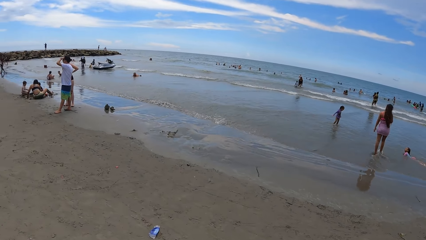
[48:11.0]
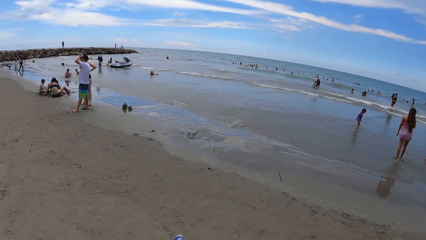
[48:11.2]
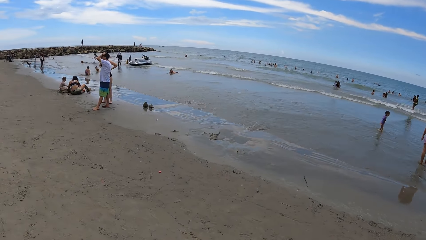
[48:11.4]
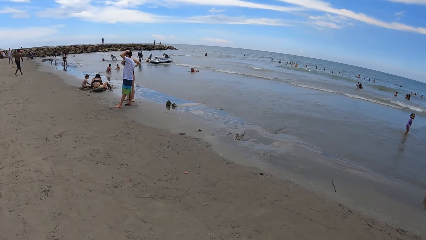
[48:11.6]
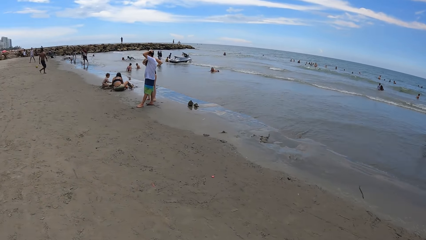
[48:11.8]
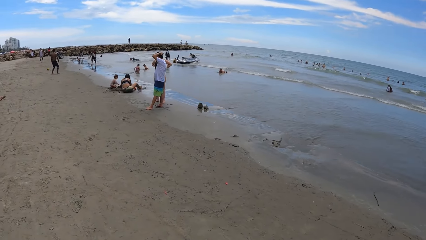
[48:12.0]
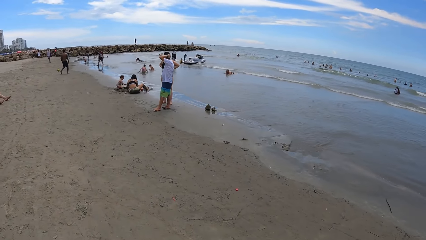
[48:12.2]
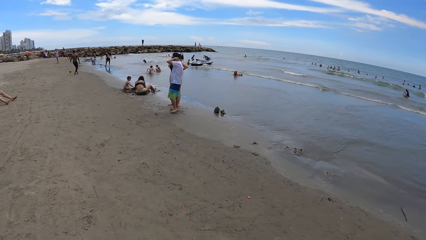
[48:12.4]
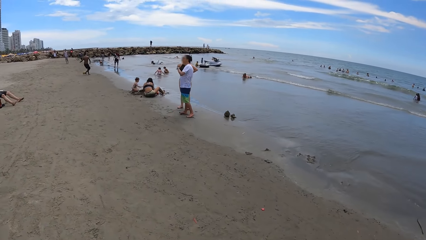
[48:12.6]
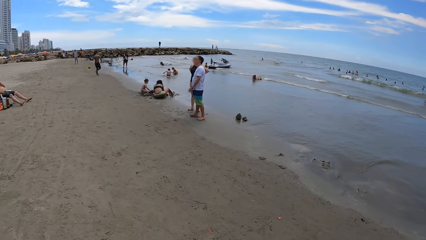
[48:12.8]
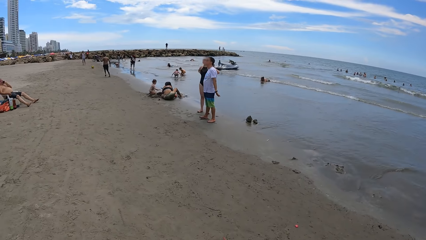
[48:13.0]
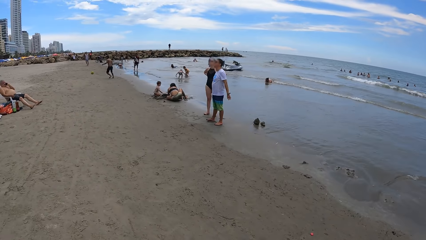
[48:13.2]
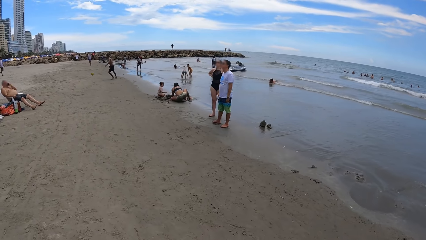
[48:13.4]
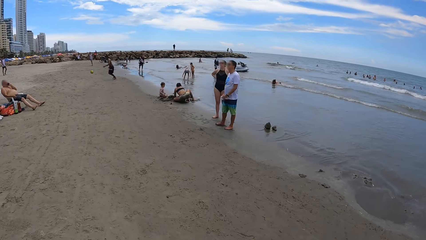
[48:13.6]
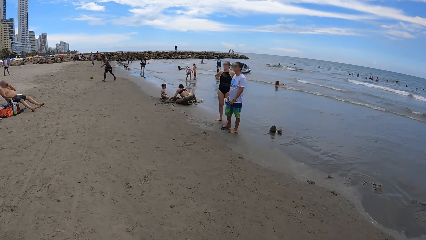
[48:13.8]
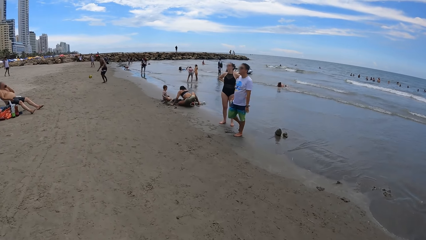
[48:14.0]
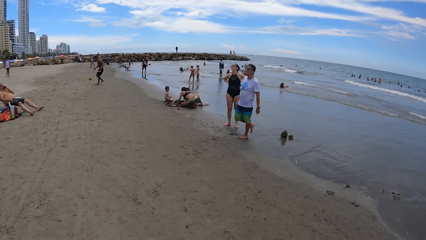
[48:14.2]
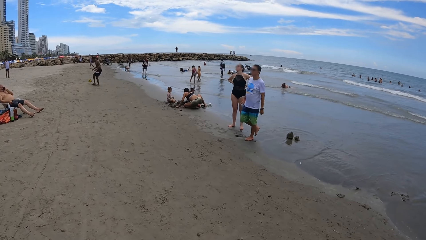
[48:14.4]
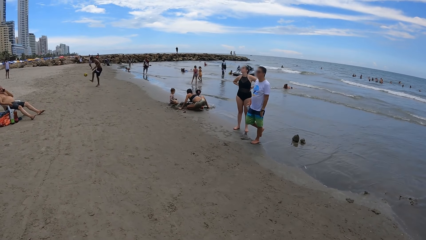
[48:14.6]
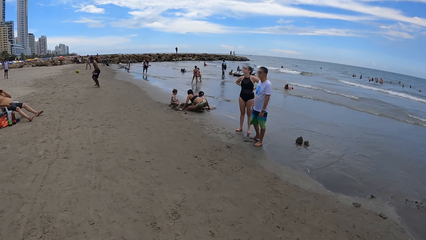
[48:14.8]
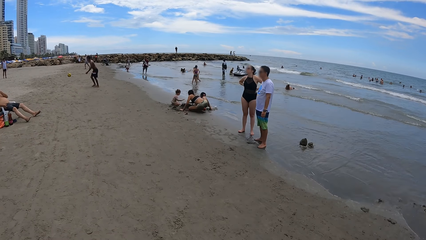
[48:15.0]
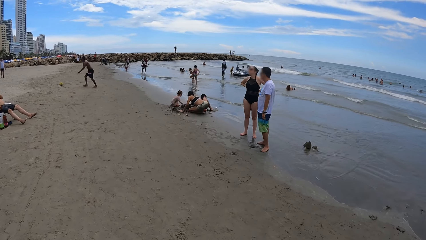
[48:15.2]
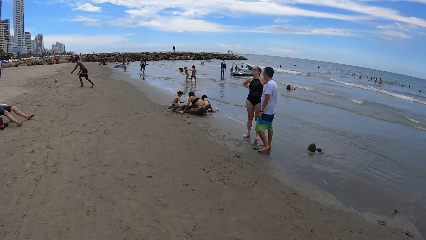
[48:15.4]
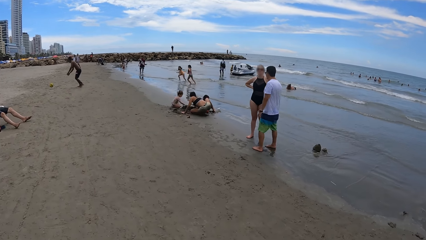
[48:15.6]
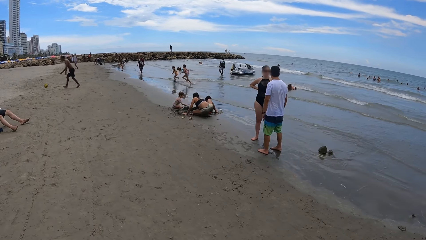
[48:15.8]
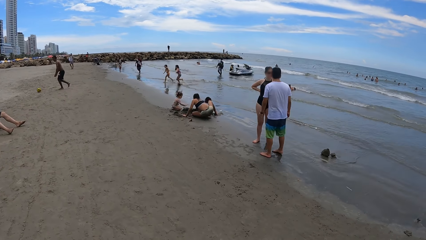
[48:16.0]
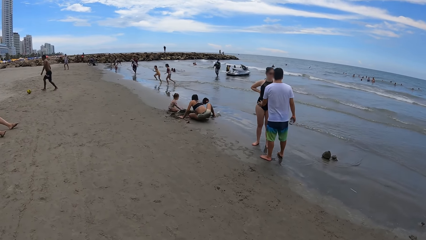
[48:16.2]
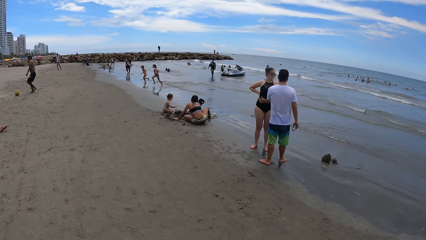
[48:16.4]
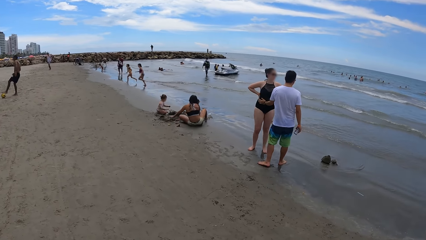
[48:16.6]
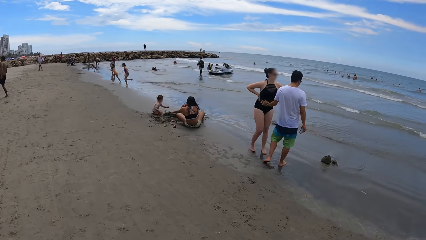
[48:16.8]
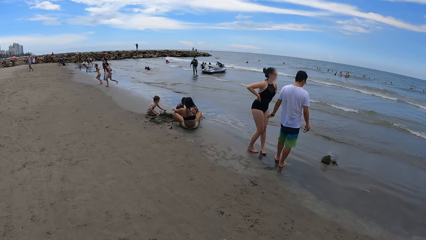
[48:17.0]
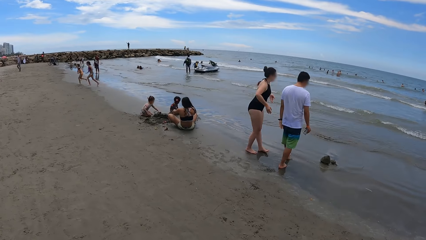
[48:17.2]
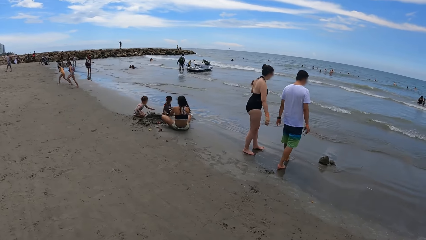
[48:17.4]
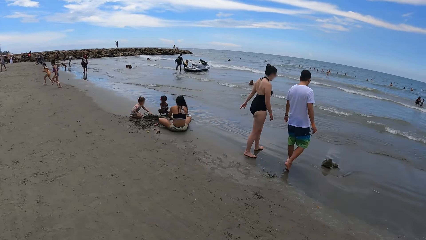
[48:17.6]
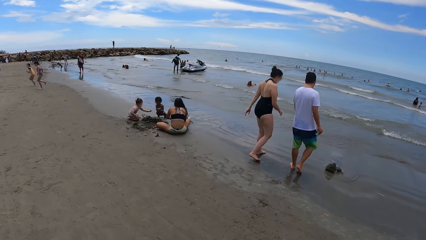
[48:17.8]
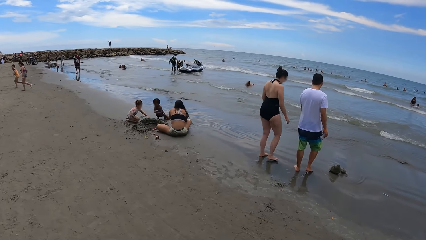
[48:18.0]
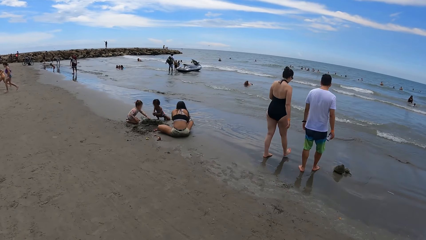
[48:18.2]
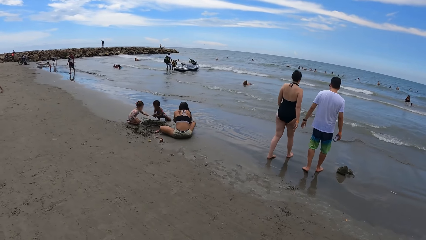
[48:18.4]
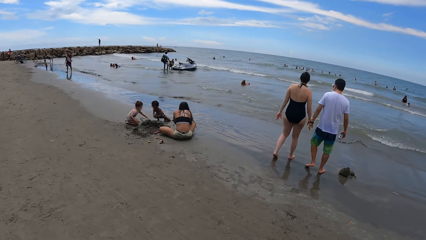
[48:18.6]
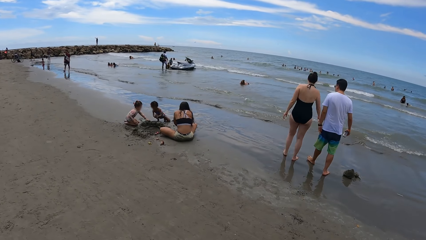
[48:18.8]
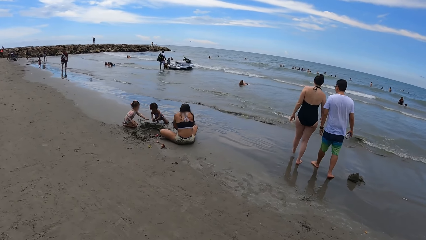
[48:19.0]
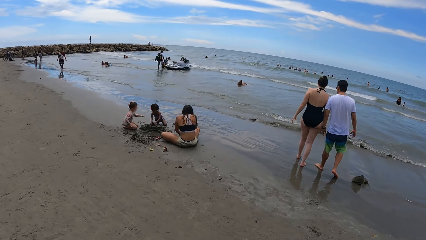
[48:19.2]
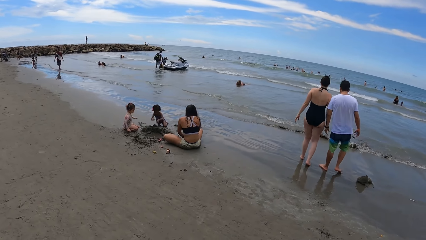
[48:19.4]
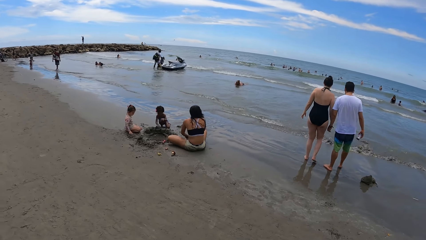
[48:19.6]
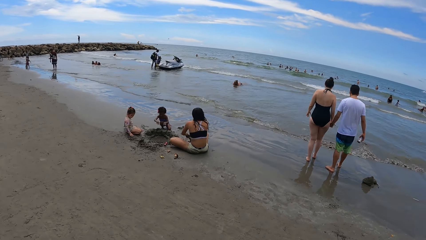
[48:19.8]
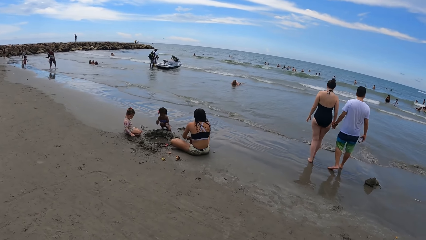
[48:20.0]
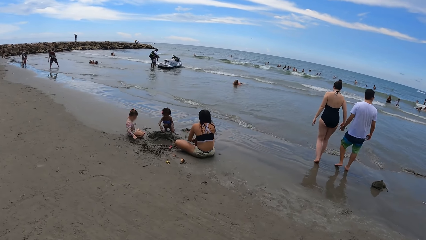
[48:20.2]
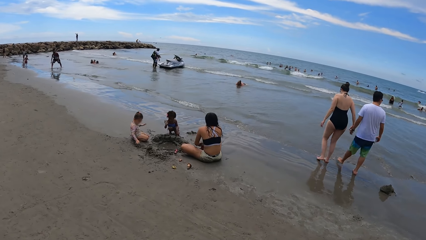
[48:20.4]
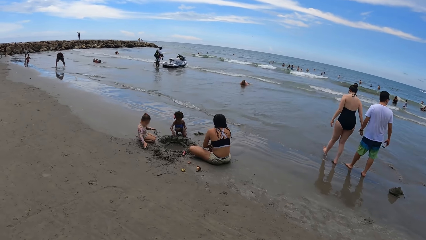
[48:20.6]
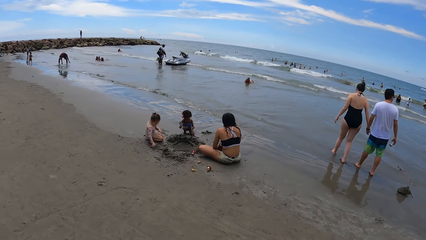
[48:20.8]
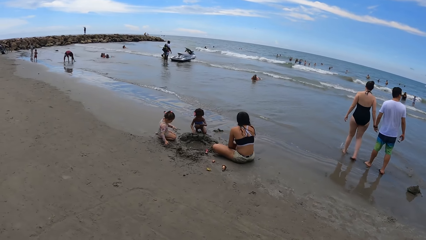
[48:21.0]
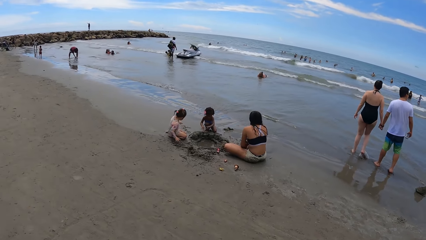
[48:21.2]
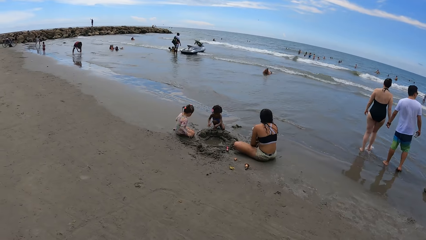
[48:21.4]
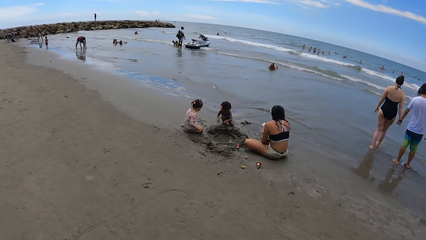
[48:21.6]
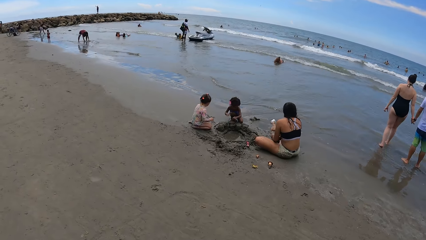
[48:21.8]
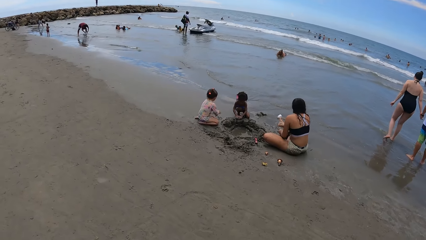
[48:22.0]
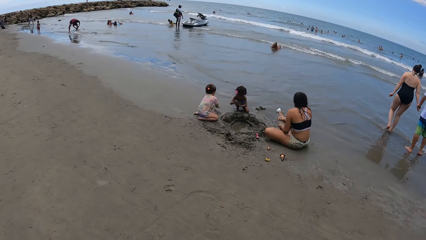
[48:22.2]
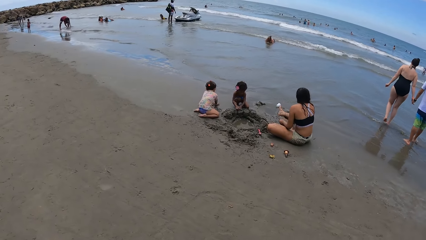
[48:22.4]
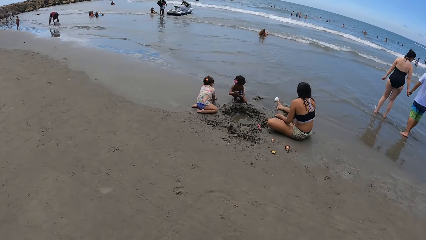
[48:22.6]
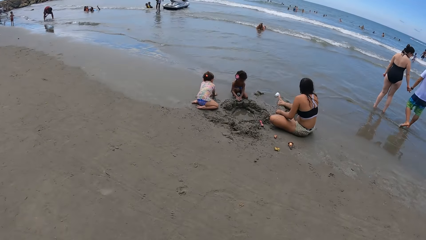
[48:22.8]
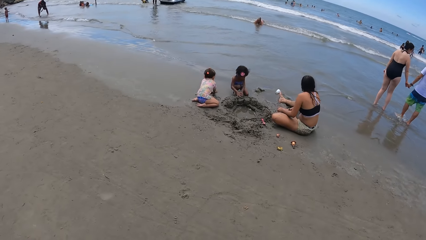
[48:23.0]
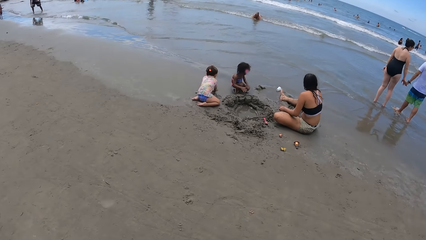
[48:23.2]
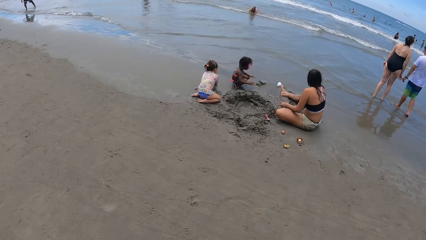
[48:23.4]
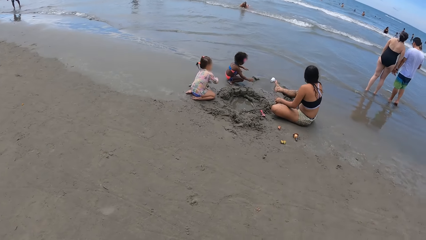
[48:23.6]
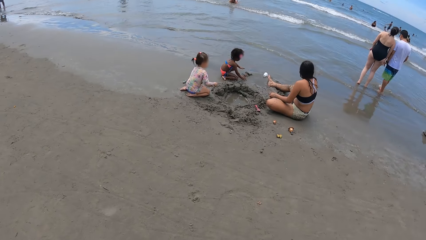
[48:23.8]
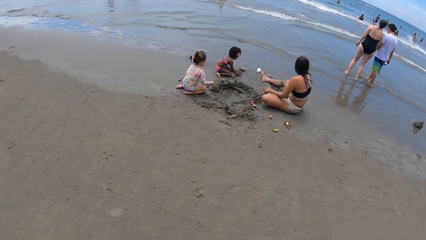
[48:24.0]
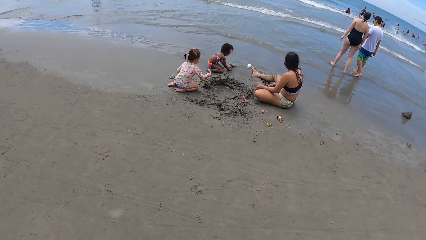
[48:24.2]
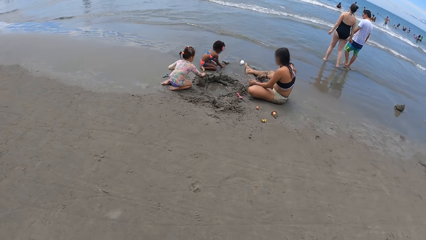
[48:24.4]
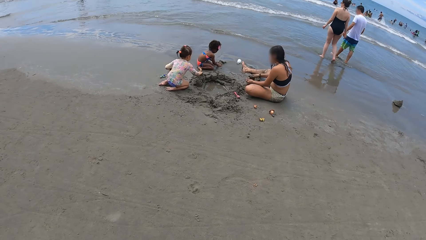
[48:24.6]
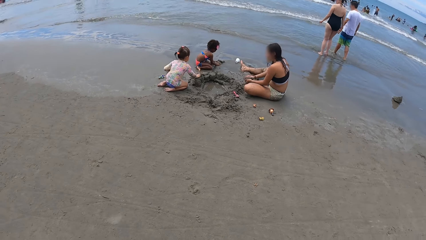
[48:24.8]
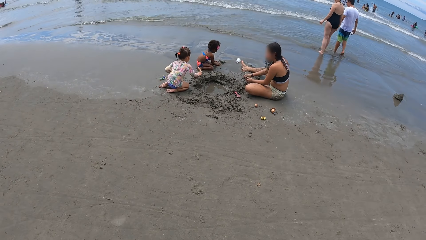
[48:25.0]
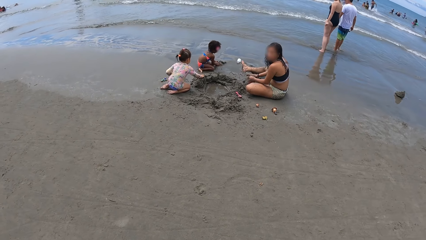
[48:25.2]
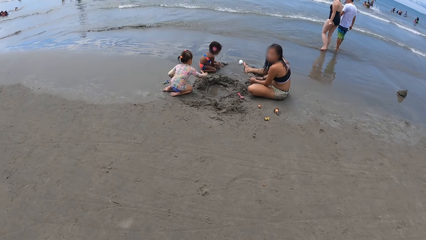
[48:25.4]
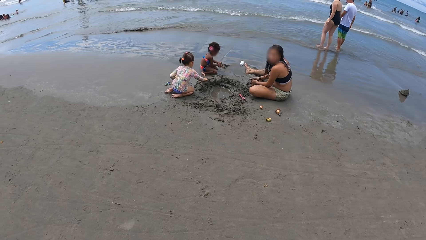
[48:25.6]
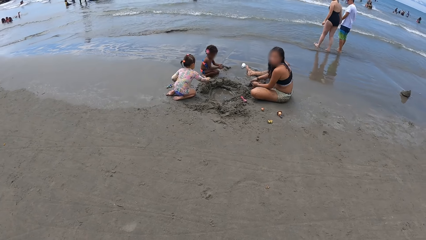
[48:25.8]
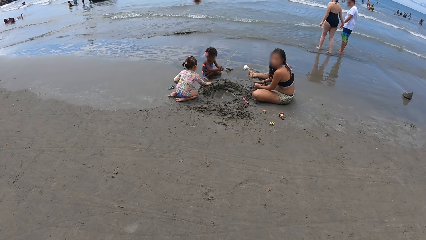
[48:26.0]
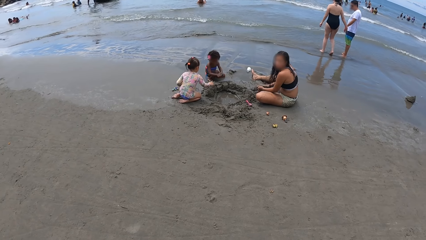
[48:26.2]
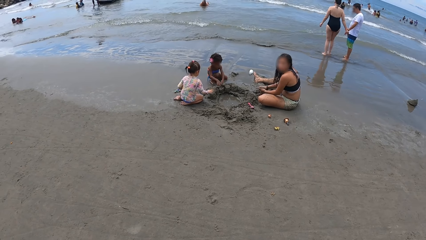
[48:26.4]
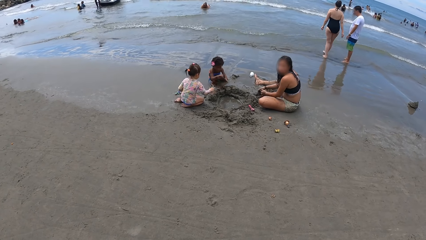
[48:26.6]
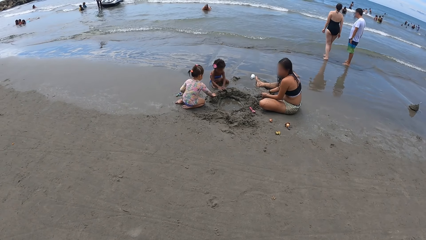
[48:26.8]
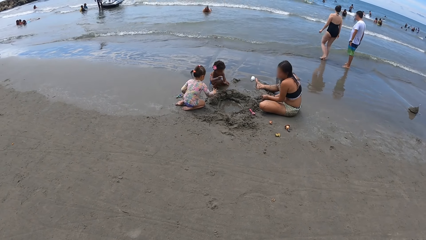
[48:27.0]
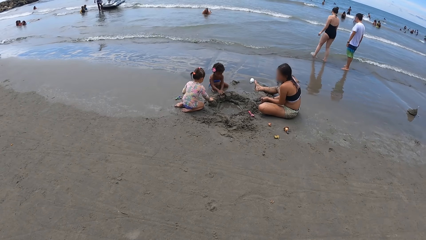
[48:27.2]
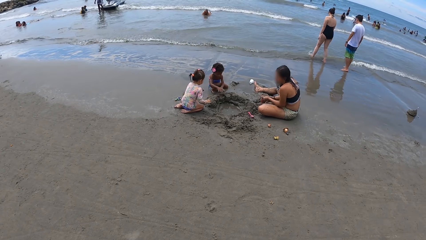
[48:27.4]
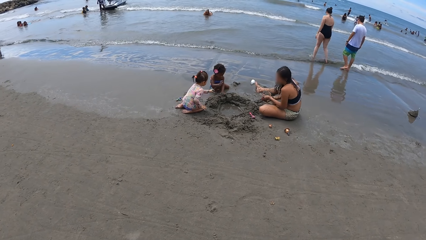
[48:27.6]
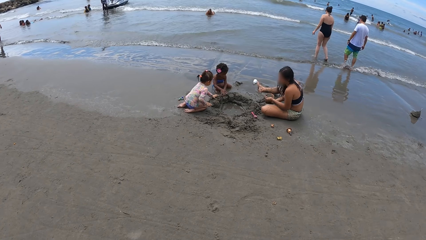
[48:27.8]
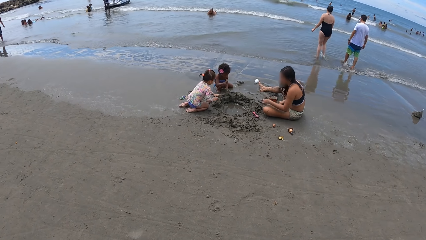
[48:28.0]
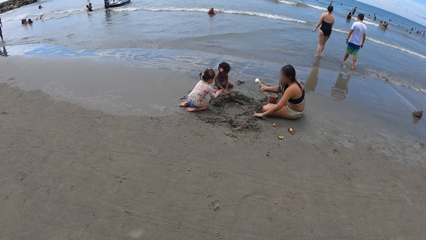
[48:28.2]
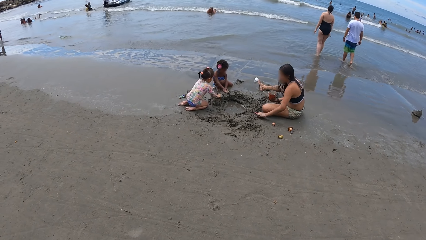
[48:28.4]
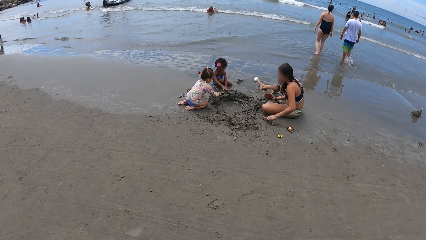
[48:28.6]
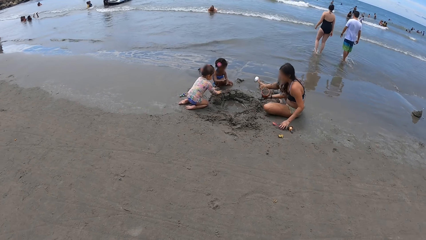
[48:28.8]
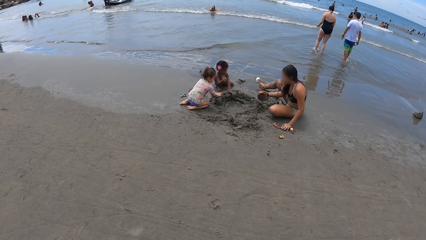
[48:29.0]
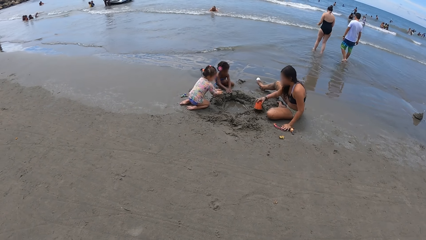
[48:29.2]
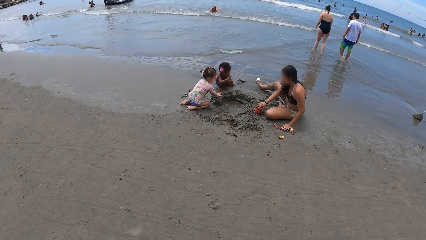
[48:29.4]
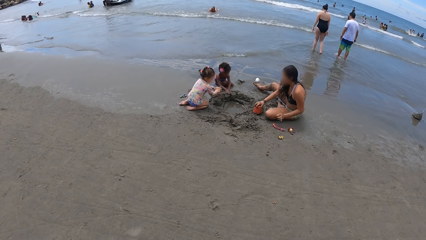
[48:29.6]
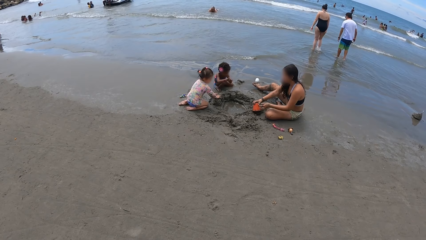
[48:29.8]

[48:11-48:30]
The camera wearer looks around. They stare at three people. The three people play with sand.
